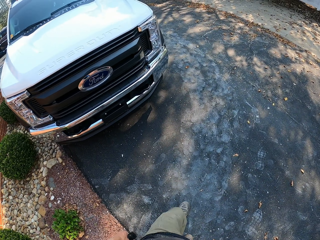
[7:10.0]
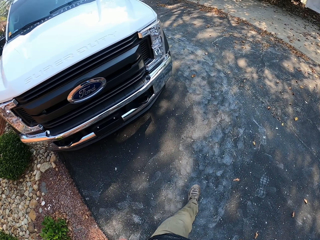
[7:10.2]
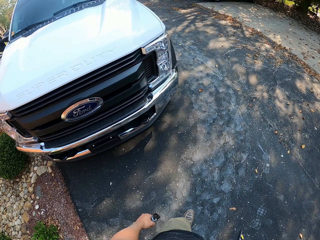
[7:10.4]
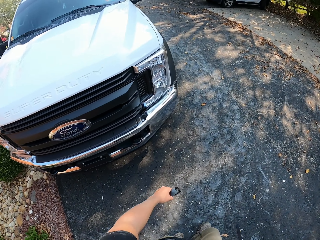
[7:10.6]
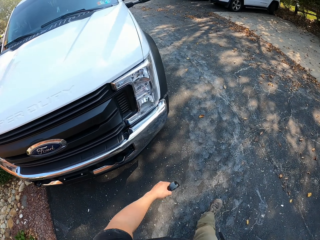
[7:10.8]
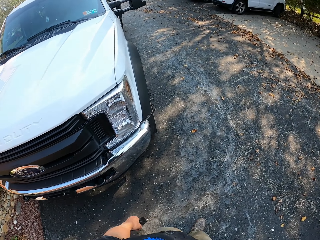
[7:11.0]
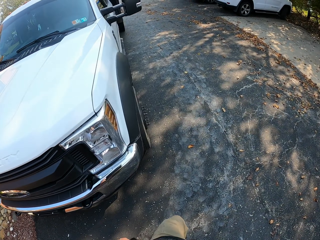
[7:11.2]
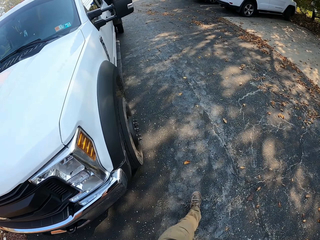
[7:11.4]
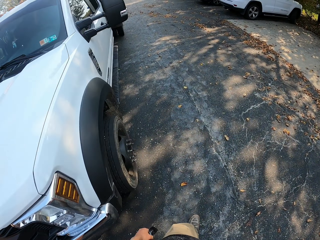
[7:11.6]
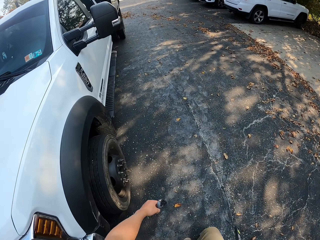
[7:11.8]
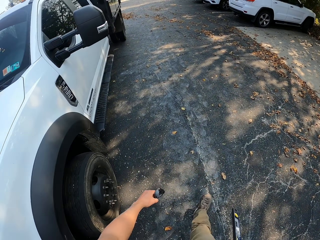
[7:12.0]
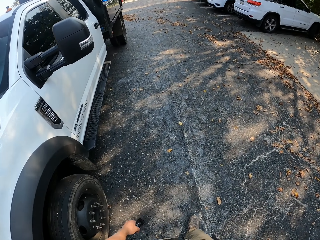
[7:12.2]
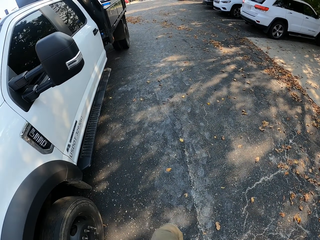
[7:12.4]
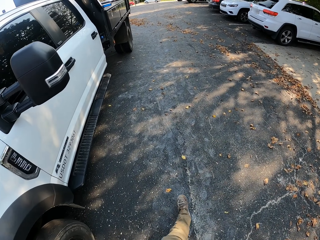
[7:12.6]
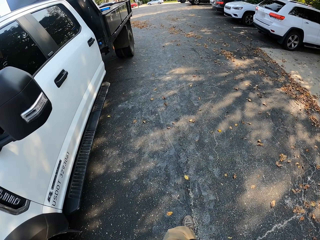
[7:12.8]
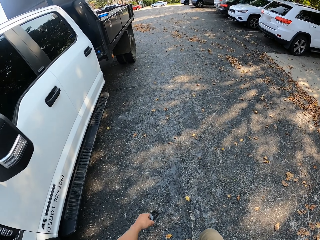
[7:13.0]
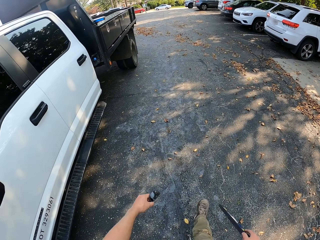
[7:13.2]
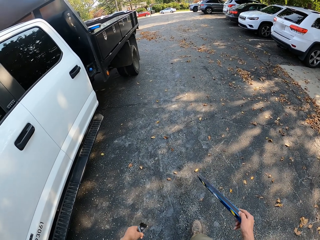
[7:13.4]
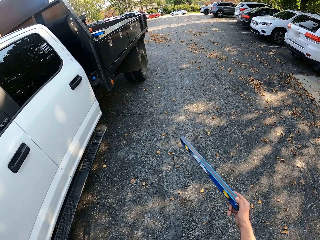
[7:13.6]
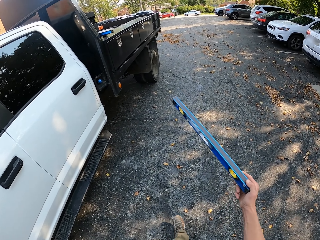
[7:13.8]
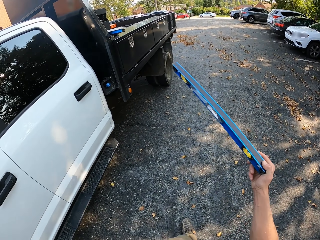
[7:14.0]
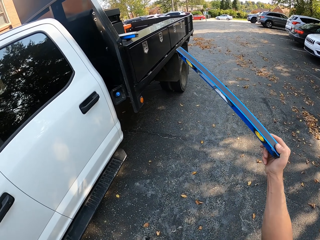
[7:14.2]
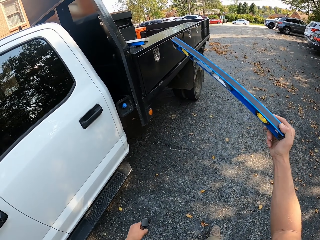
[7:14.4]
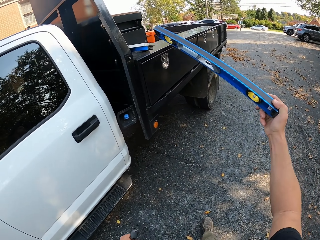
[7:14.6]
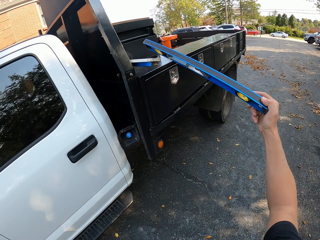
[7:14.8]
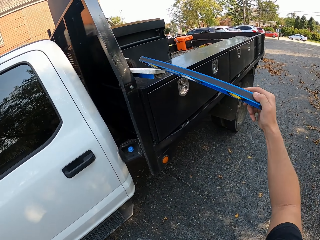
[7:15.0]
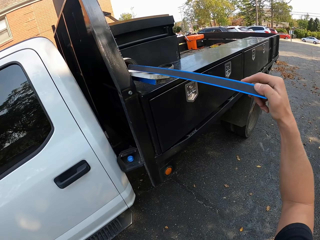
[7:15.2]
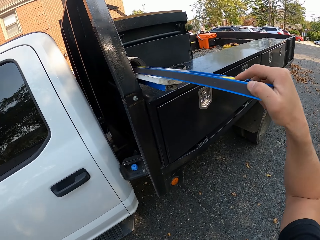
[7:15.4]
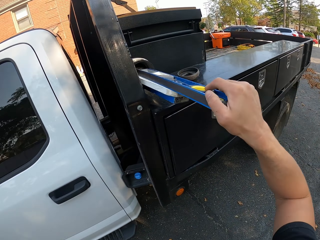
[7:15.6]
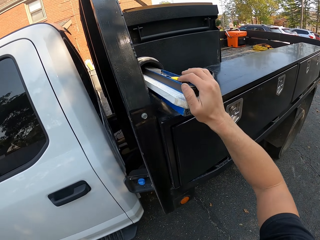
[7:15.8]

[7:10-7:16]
The camera wearer puts the spirit level on the vehicle.

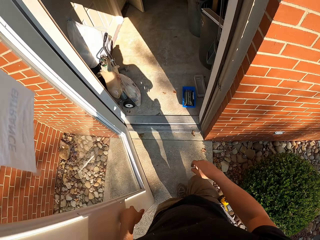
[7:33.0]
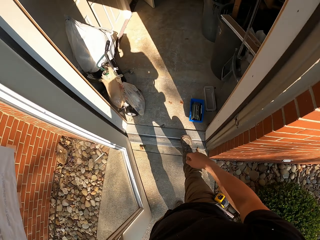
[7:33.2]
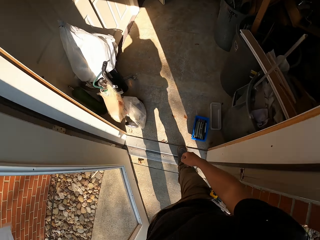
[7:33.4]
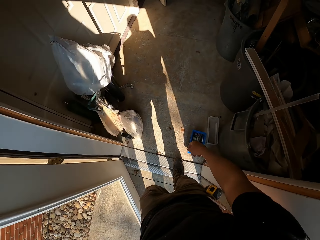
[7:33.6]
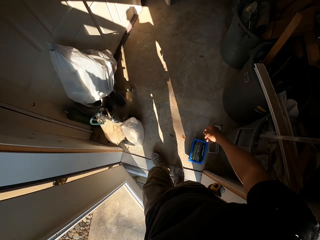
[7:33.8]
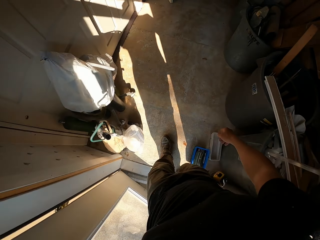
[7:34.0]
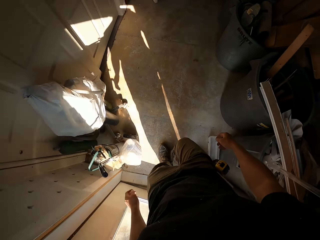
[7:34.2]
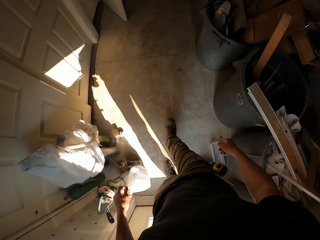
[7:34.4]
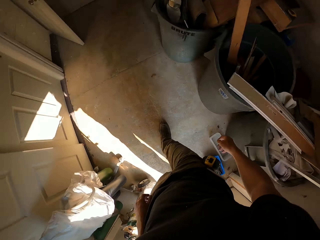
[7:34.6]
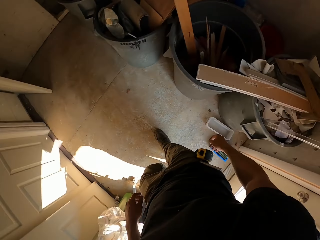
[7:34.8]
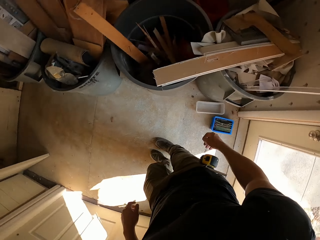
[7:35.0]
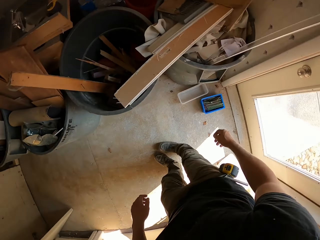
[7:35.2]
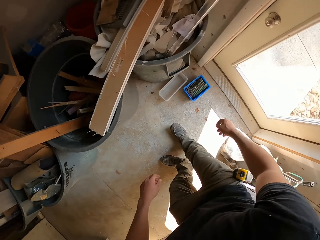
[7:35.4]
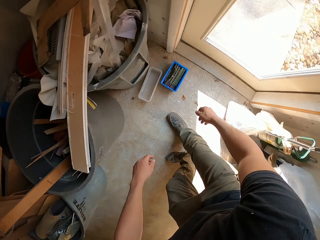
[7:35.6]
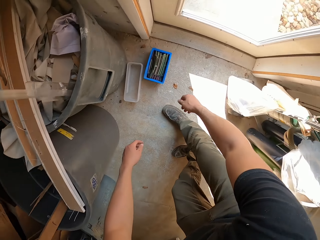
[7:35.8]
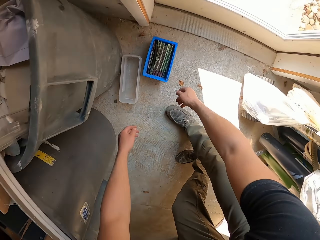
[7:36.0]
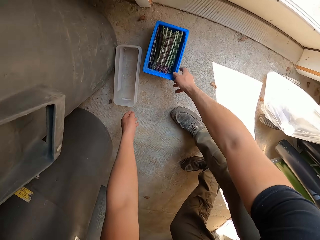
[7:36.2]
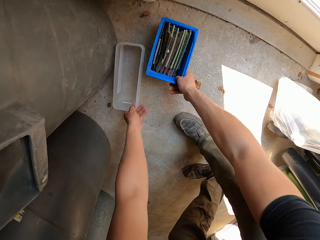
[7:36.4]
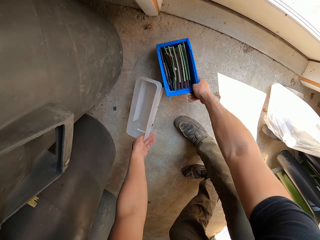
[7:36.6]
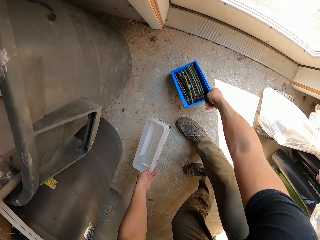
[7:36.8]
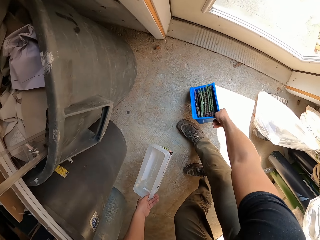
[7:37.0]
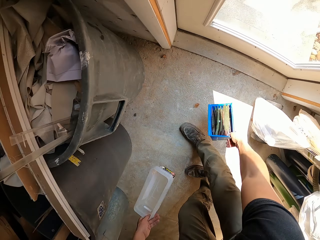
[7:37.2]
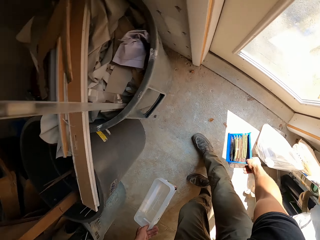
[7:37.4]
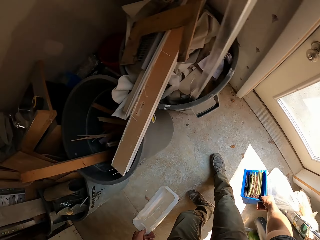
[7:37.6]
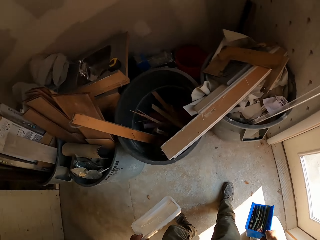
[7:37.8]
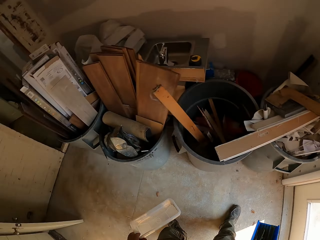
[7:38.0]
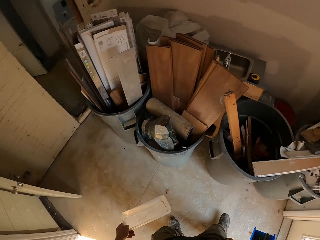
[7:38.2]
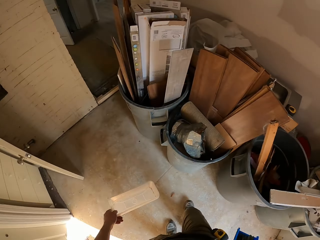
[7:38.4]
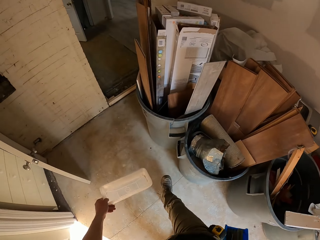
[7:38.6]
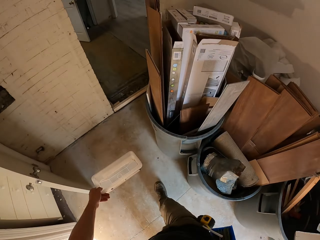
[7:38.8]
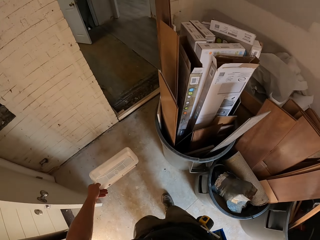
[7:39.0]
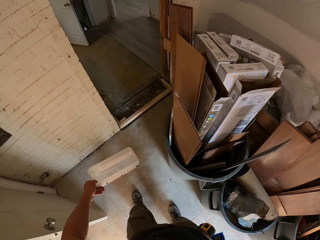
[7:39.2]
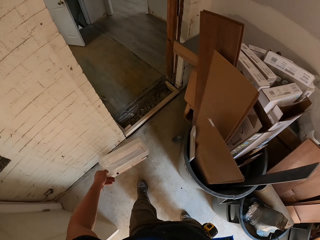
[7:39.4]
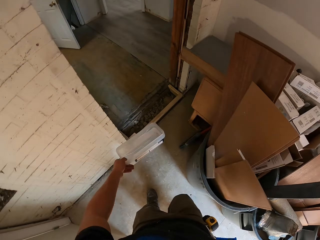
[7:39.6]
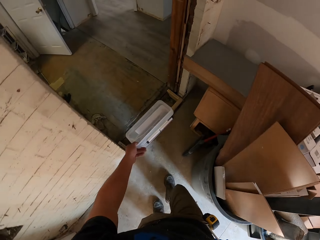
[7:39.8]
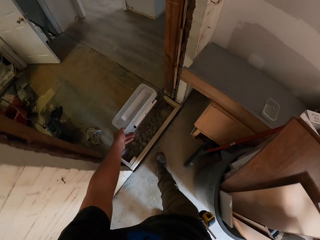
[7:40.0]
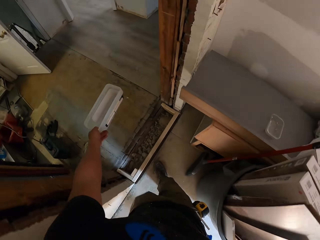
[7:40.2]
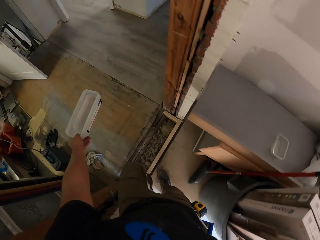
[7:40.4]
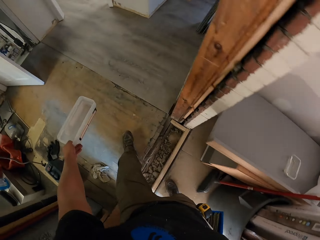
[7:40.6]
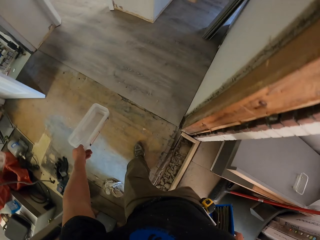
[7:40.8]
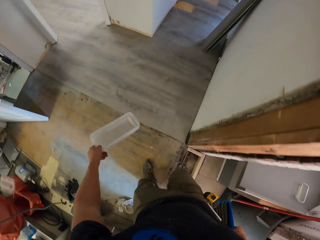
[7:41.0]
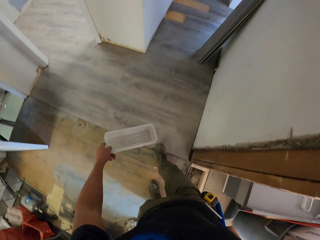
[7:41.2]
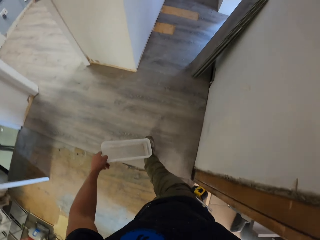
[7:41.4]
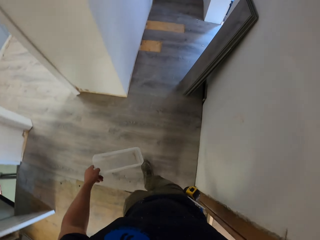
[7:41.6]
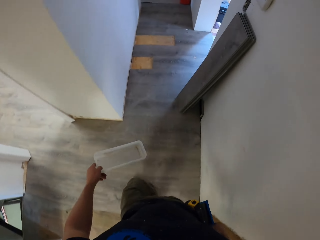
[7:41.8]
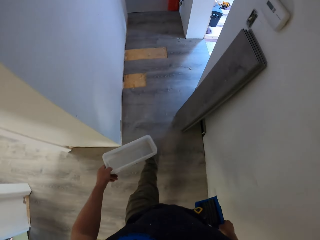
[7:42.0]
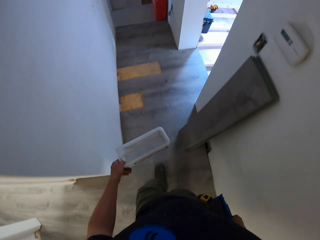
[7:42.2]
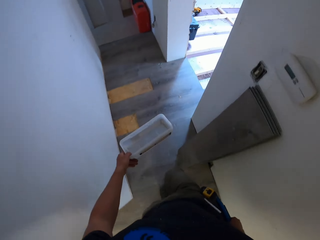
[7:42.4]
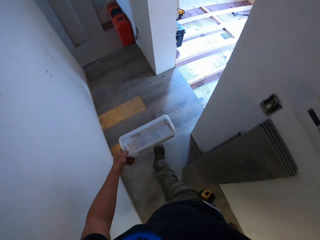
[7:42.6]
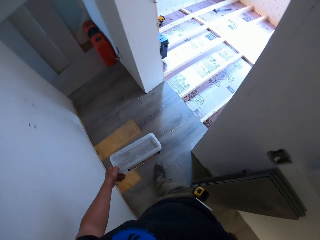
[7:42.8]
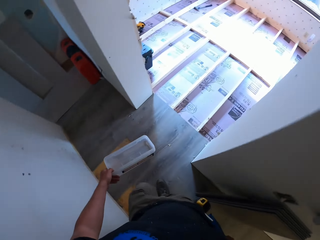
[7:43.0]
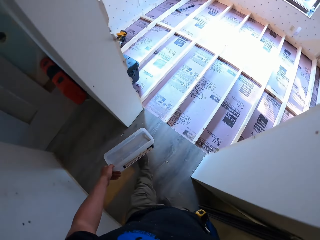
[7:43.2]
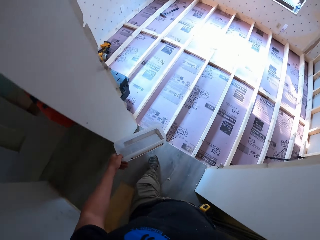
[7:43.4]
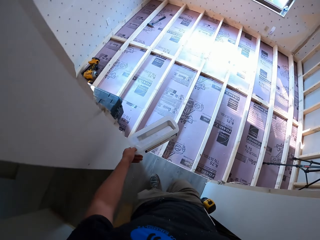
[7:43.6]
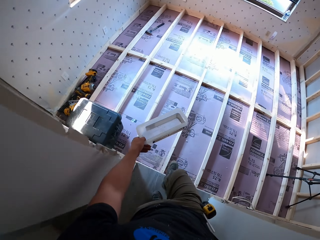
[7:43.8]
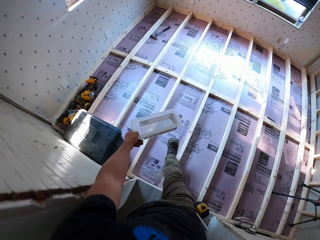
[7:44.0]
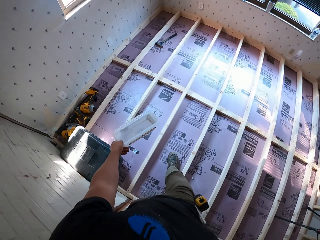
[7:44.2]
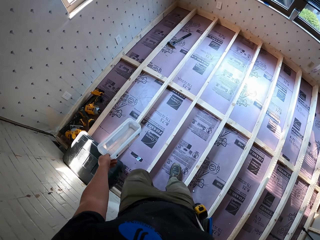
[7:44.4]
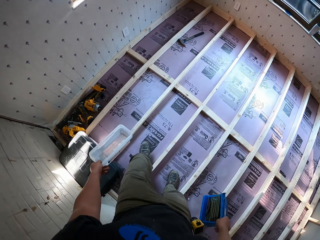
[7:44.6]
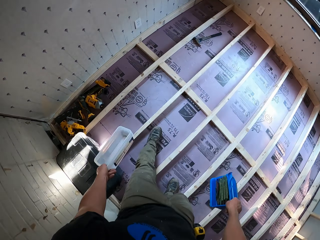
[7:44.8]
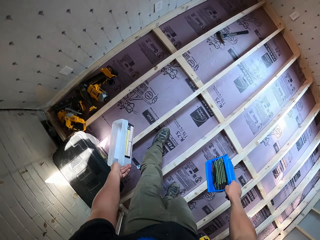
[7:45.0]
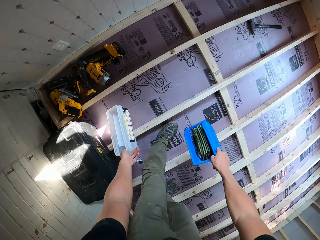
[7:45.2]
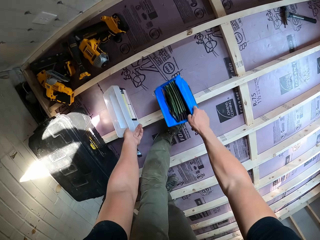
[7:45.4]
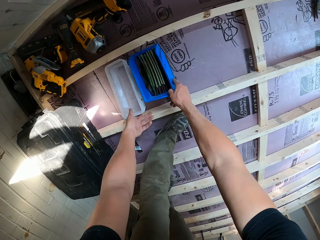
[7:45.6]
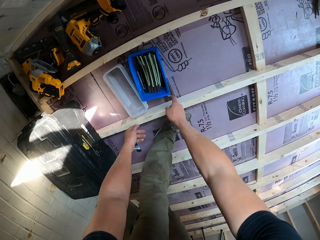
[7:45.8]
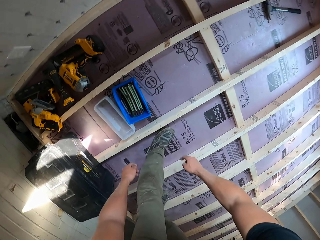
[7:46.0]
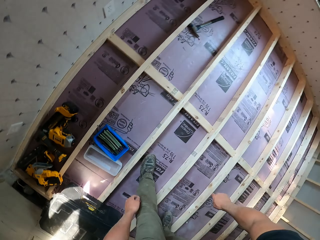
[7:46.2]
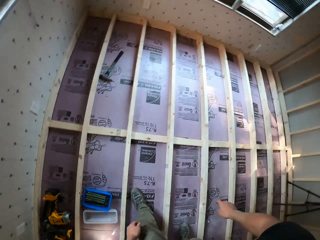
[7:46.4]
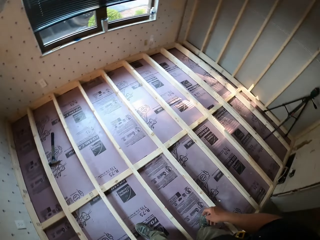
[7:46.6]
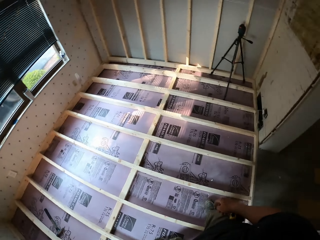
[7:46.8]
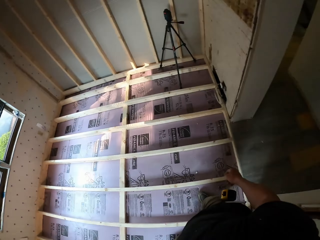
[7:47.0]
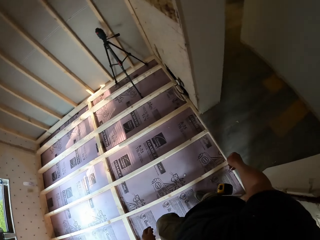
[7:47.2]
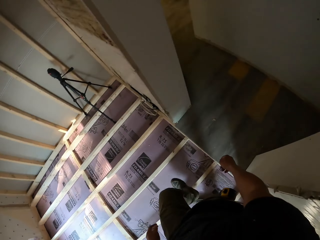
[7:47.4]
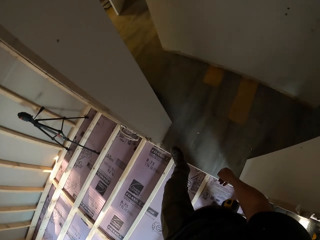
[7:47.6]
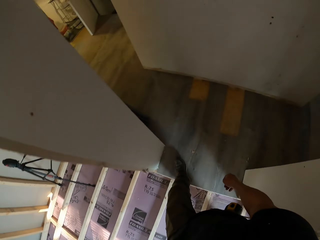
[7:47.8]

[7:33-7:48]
The camera wearer enters the room. They pick up the container and lid from the floor. They walk. They drop the container and lid on the ground.
